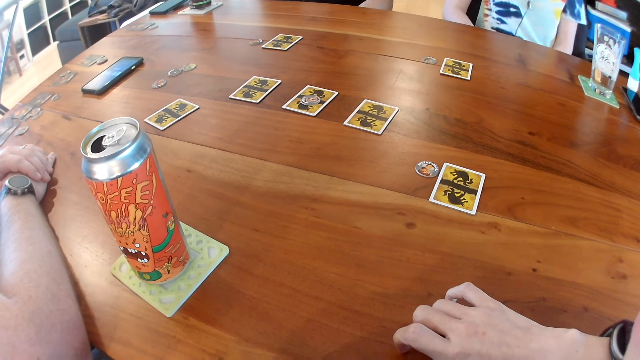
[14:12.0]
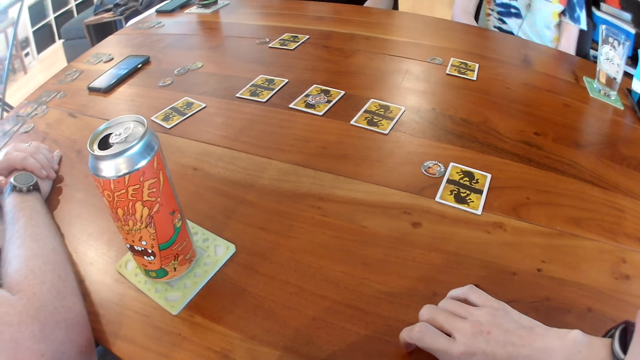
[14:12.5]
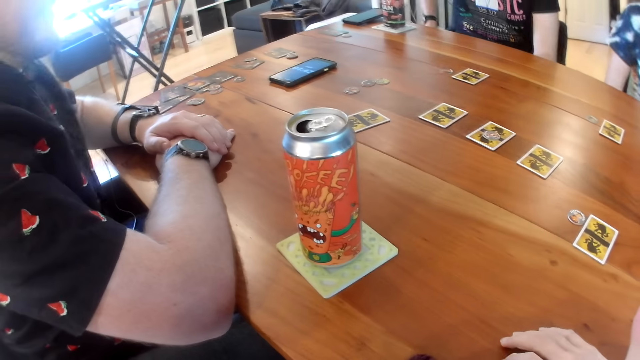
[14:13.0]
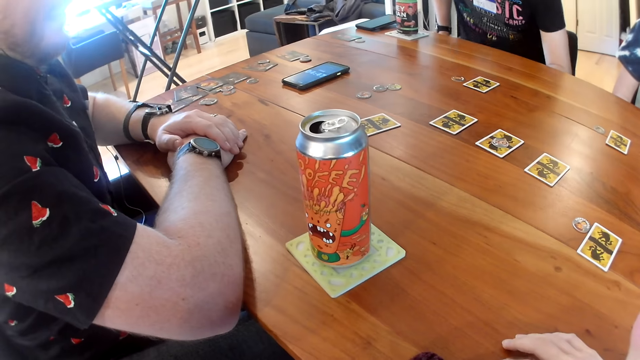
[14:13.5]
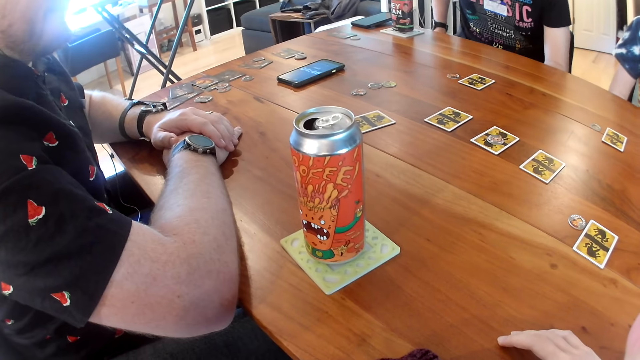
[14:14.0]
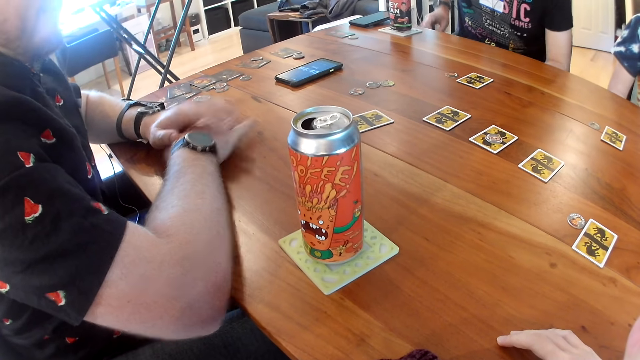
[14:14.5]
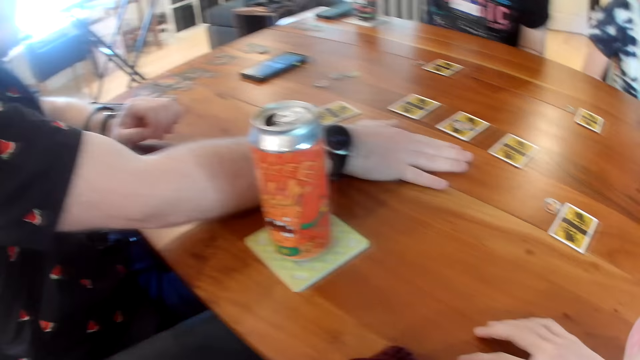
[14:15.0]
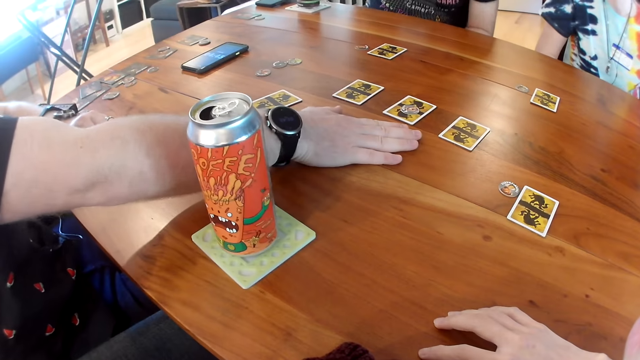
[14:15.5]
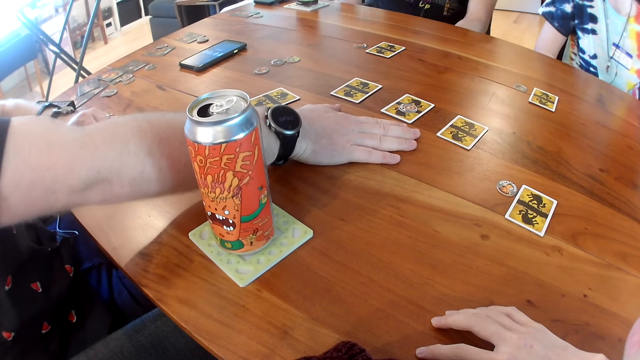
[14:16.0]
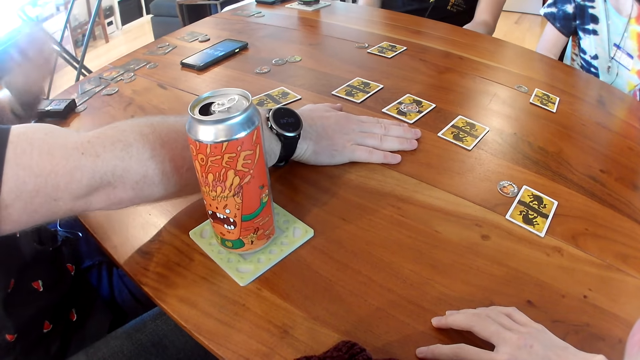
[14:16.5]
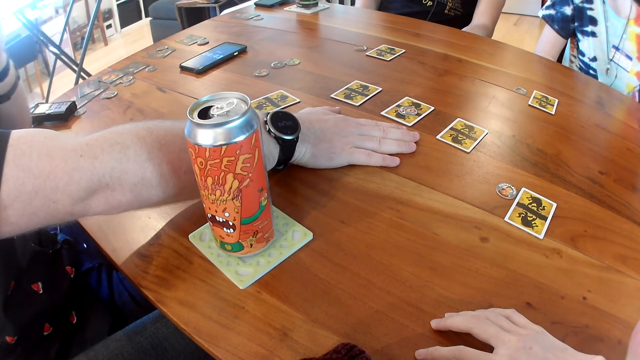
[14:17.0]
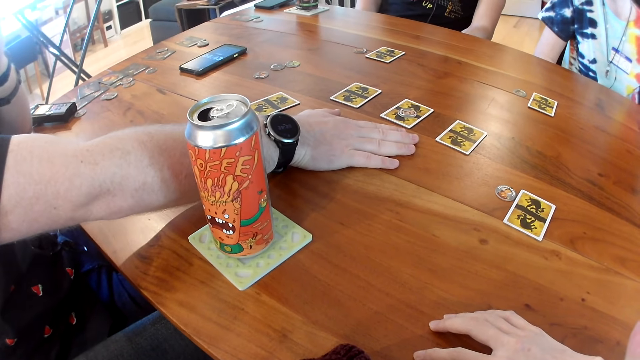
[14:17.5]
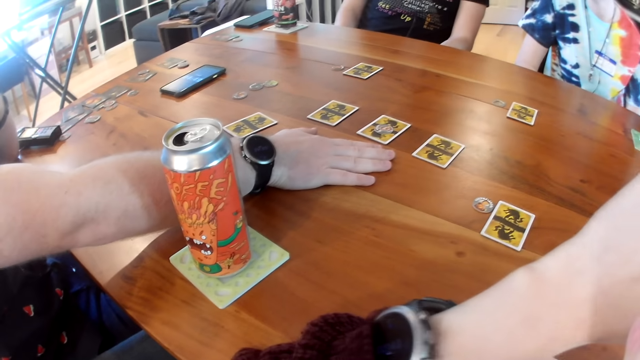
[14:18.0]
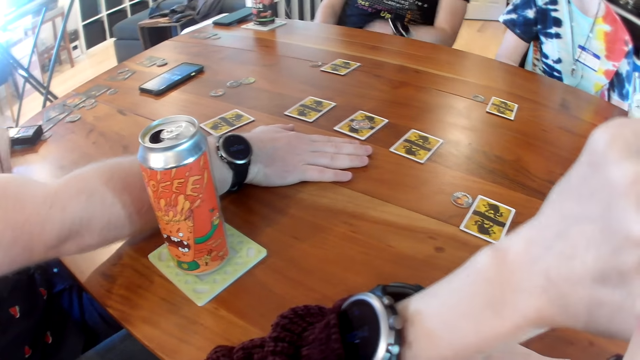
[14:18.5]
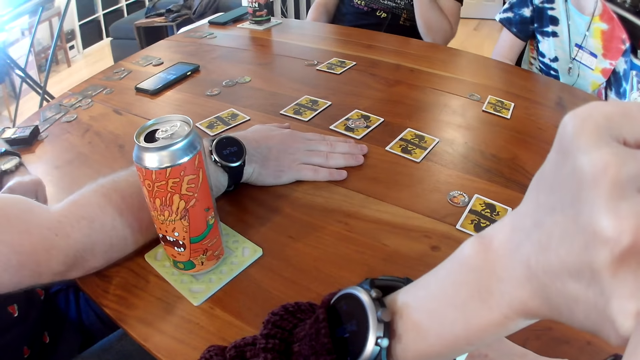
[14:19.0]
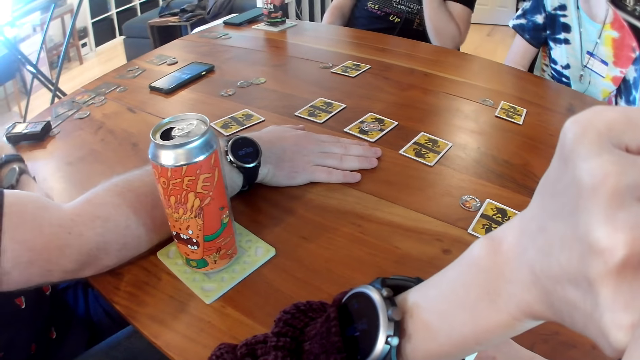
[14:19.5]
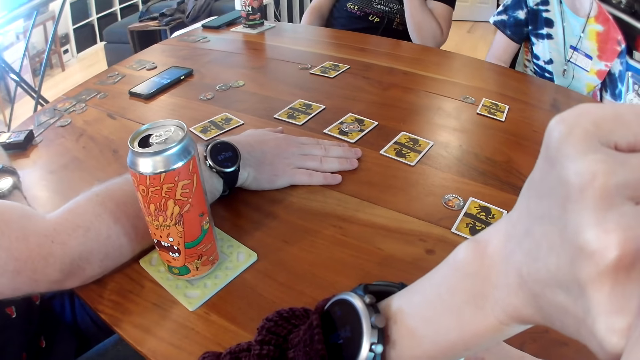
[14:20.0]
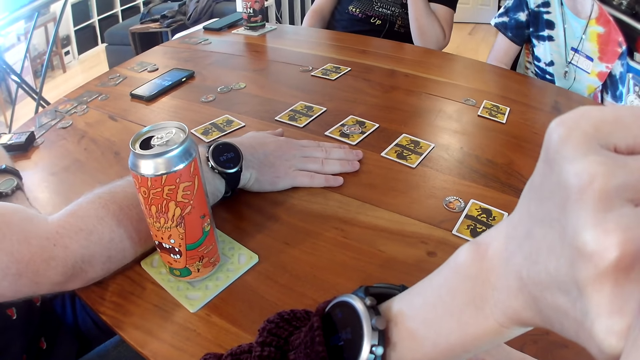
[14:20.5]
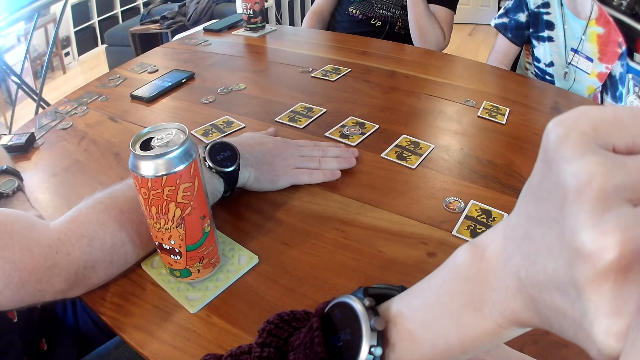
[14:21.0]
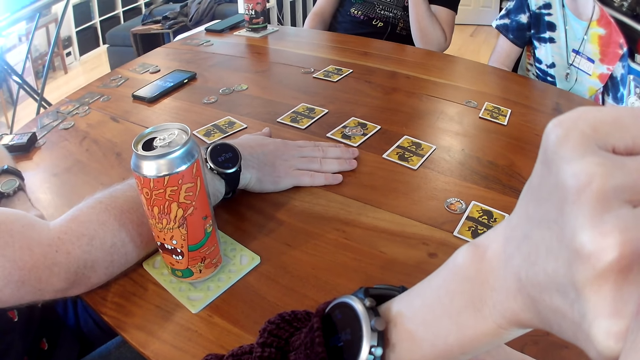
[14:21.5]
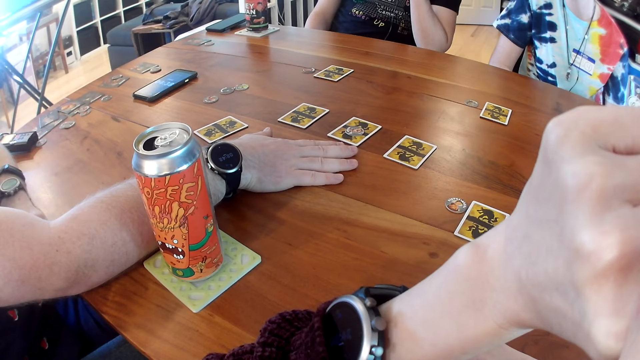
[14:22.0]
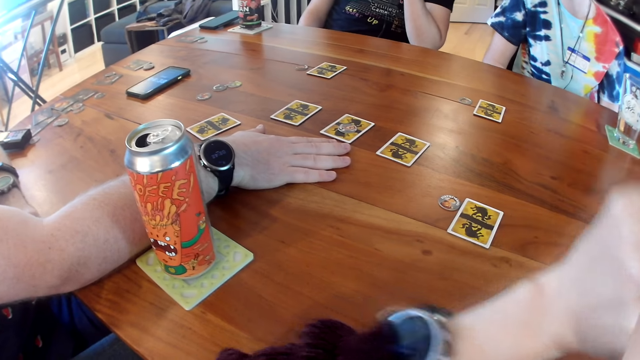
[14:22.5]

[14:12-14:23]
The man places his right hand on the table and points the cards. The camera wearer puts the hand across the face.

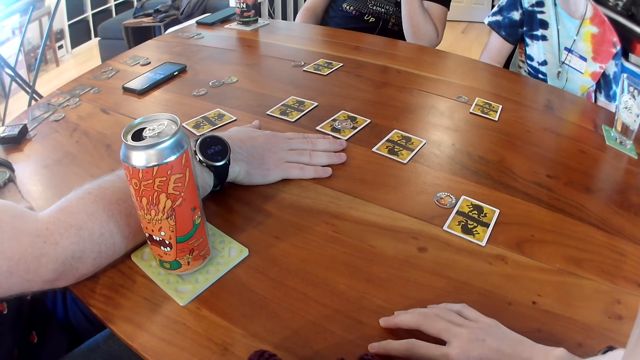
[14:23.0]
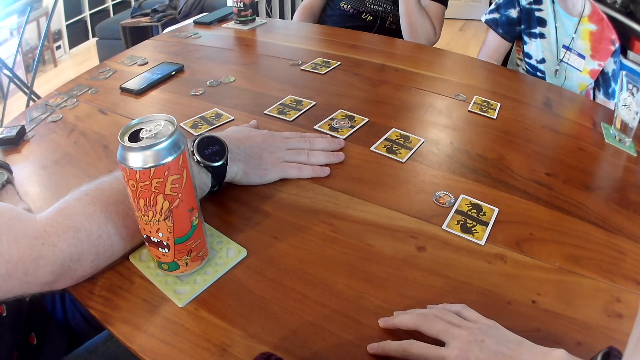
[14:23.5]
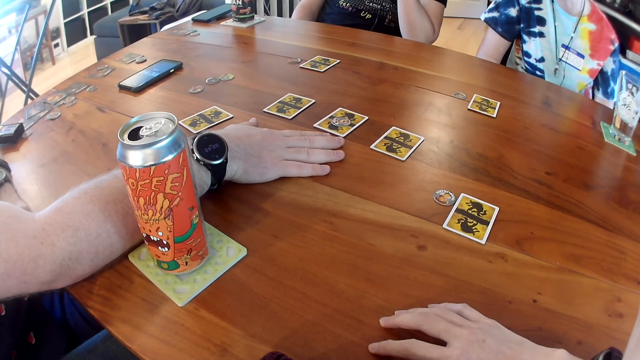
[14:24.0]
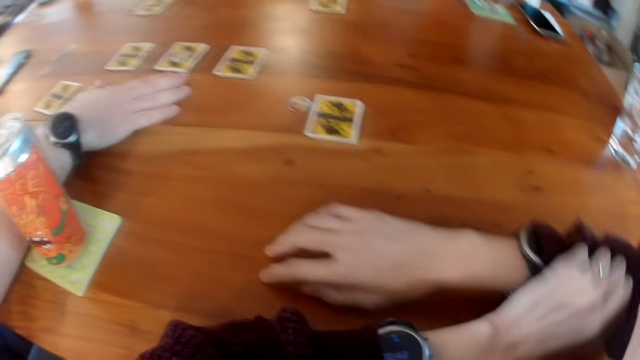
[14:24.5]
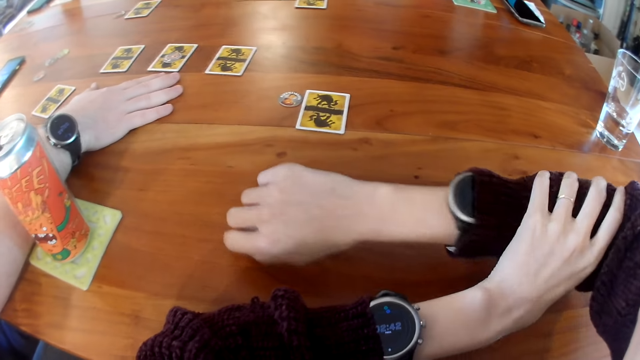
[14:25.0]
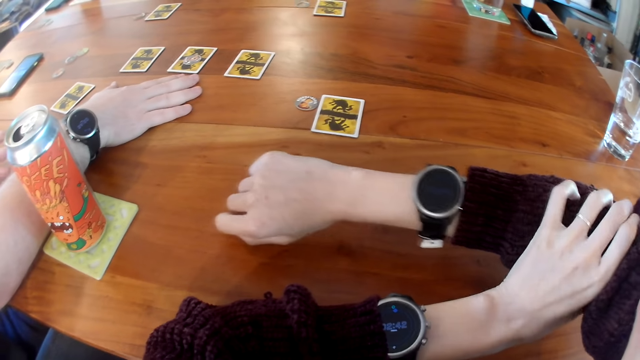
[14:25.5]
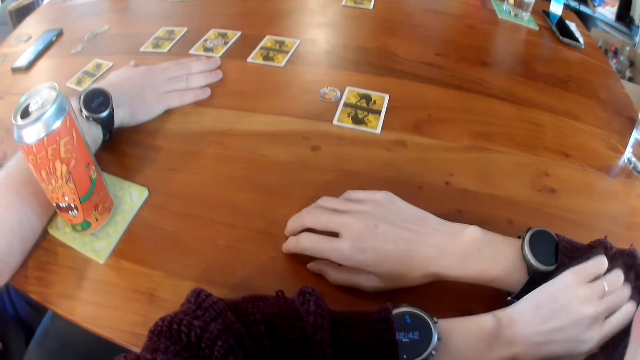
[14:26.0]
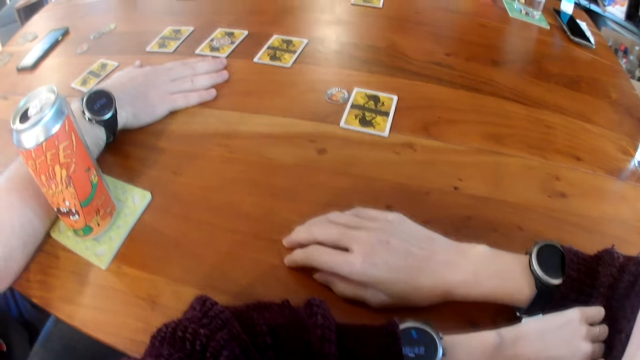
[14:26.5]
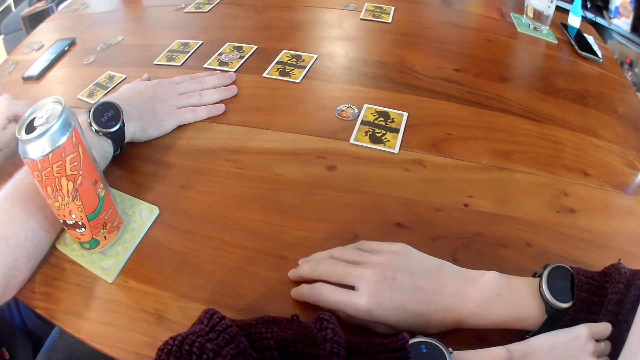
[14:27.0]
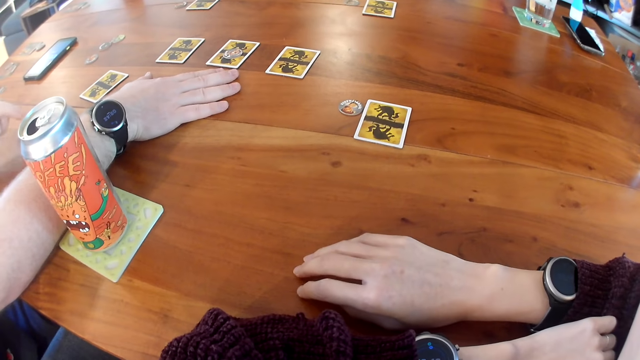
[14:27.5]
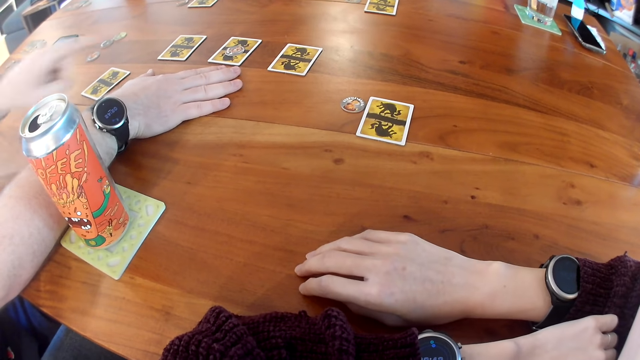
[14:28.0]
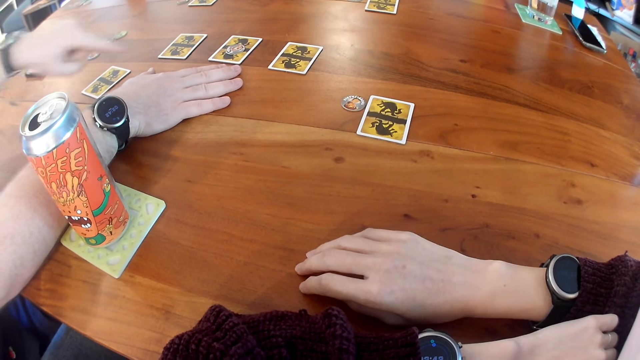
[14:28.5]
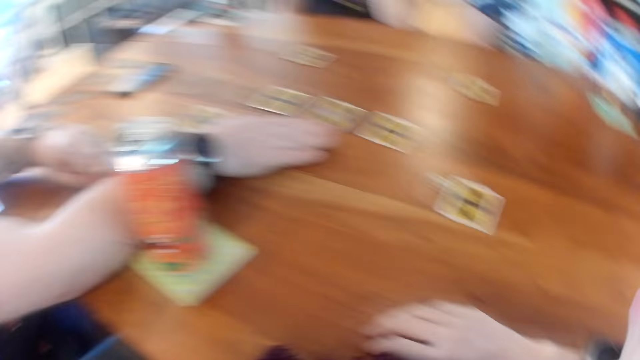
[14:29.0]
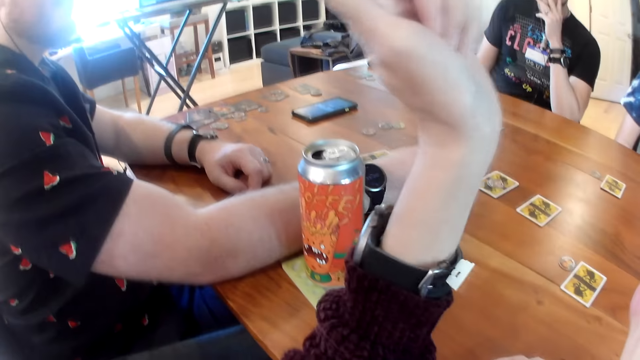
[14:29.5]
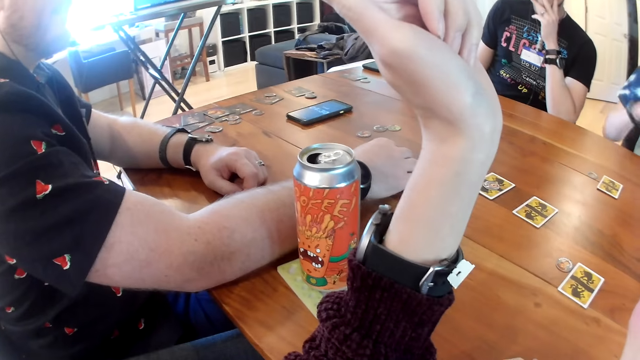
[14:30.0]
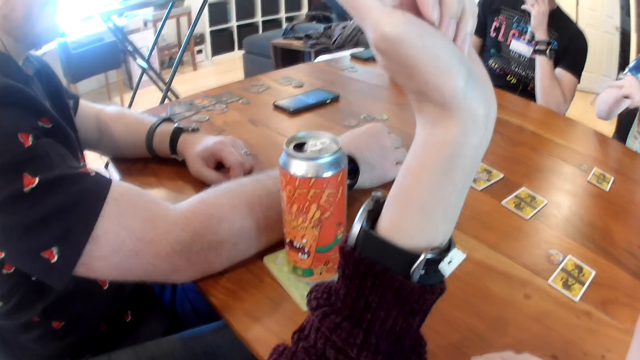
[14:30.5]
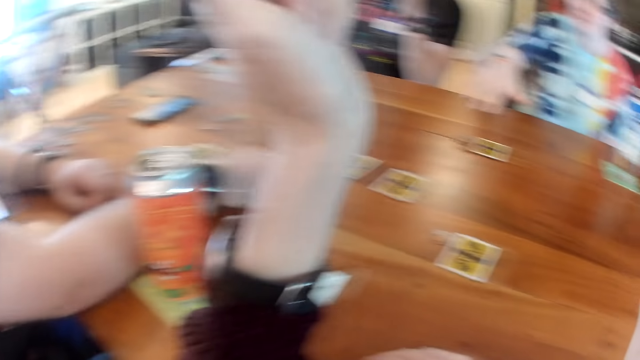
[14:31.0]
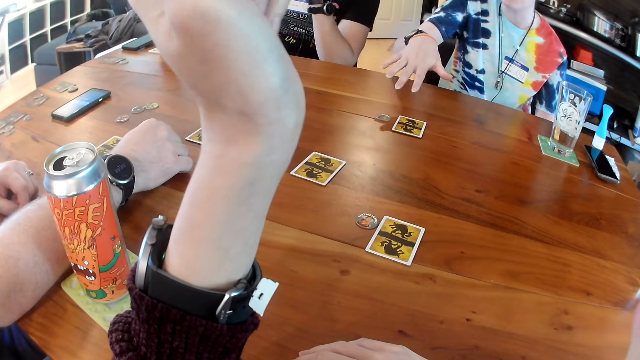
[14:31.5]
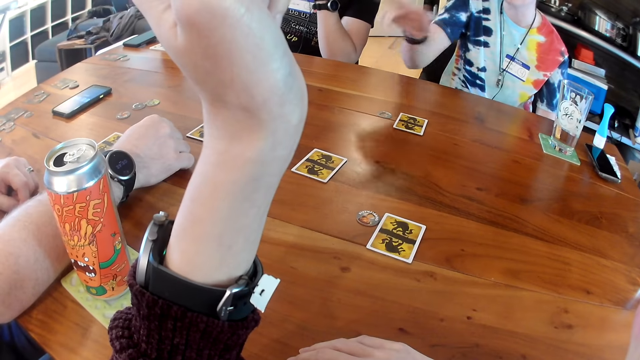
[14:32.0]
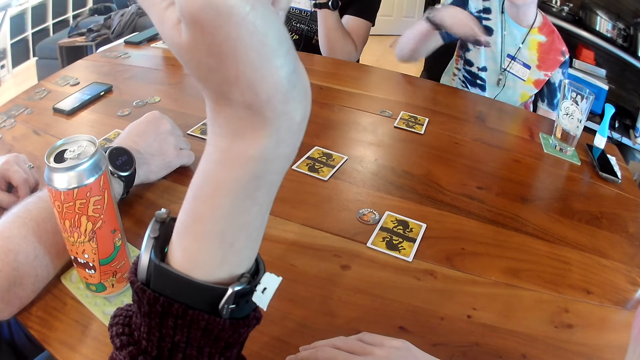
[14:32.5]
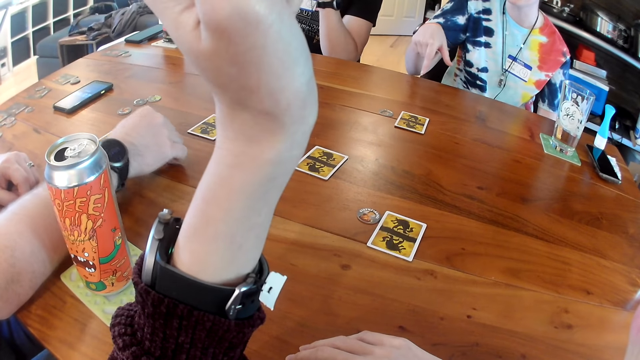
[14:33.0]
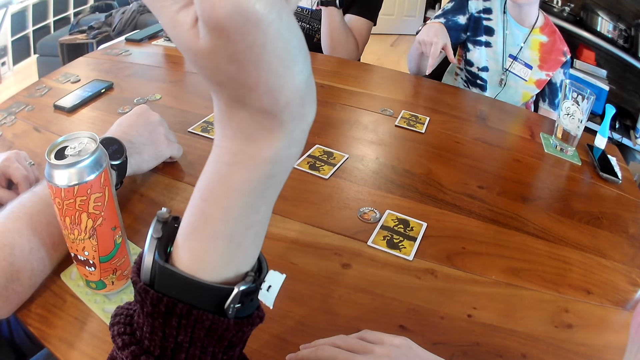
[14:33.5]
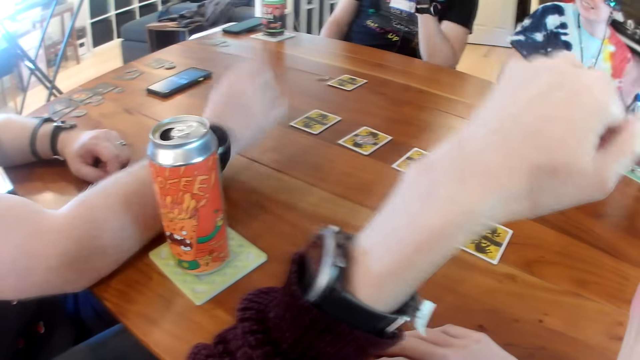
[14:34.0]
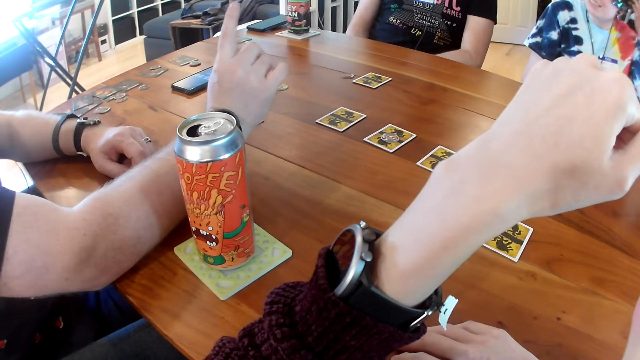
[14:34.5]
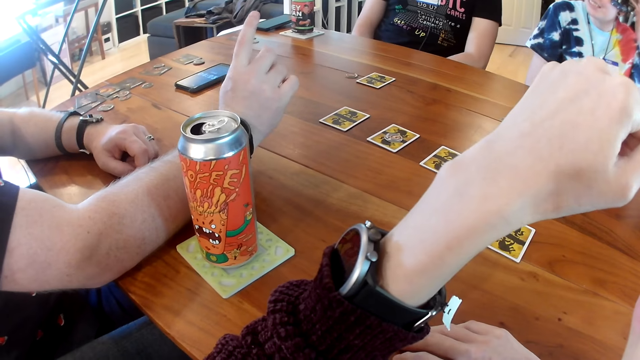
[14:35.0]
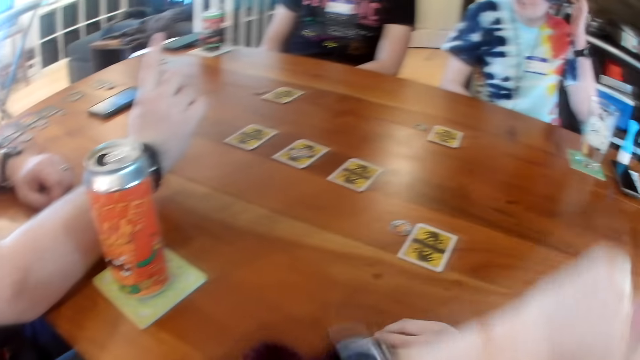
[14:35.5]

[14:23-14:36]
The camera wearer adjusts the right sleeve of a cardigan with her left hand. The man taps on the table, points the cards and puts the hand on the table. Another man does hand gestures. The first man does hand gestures.
